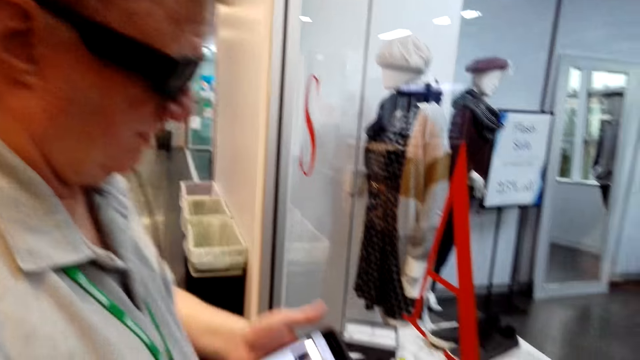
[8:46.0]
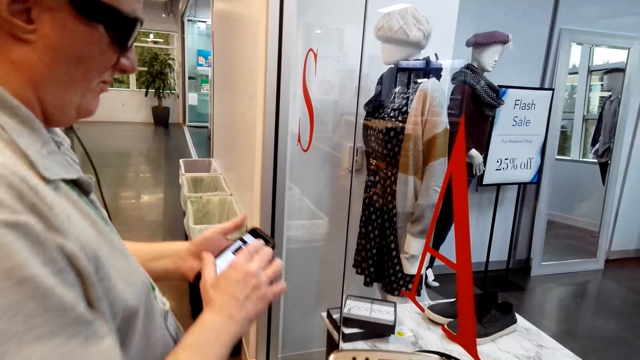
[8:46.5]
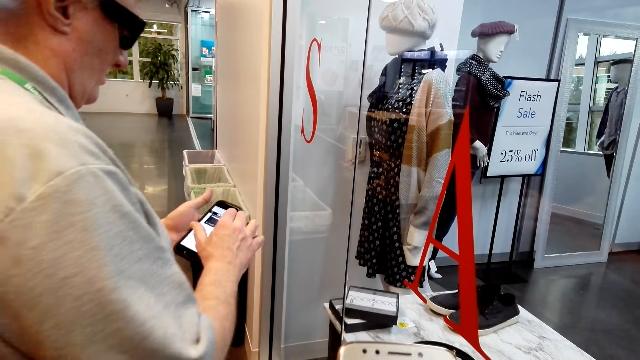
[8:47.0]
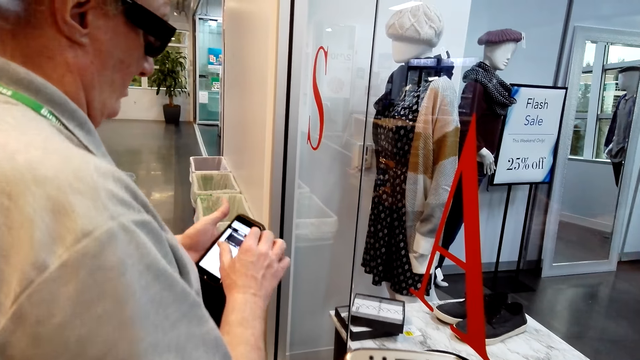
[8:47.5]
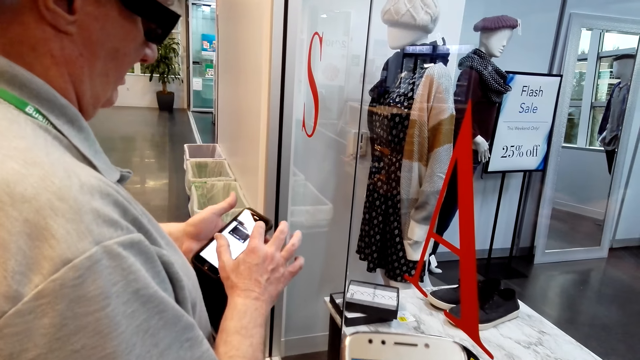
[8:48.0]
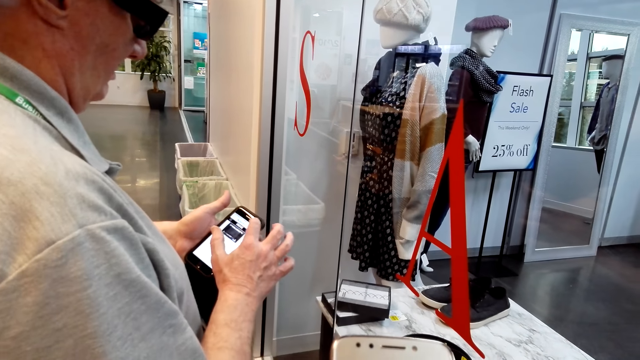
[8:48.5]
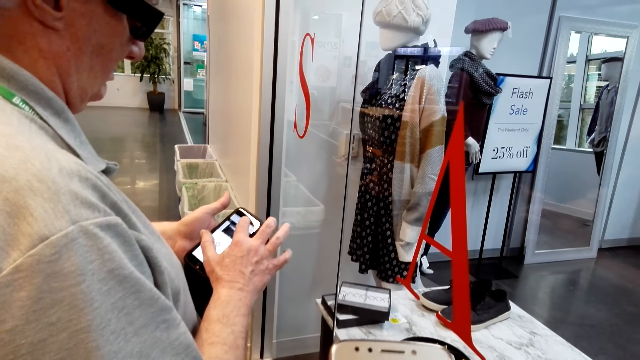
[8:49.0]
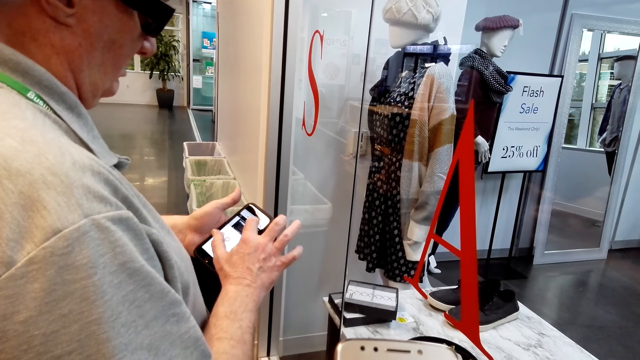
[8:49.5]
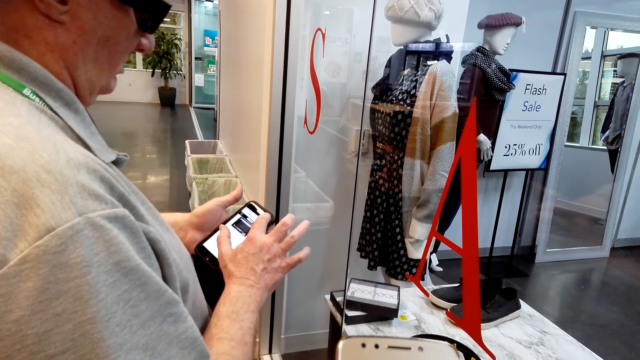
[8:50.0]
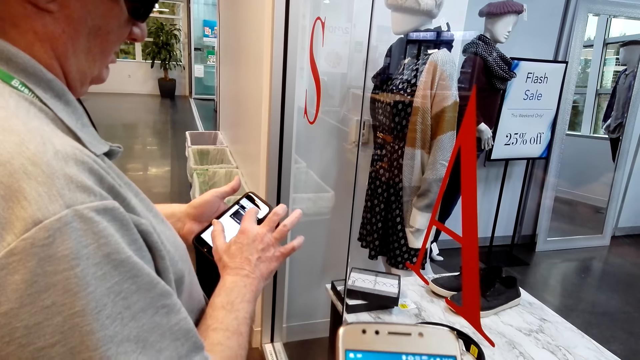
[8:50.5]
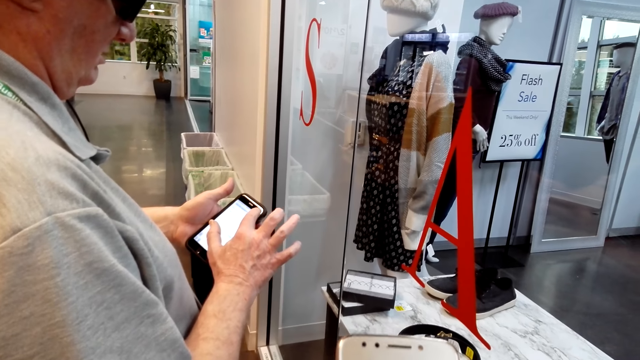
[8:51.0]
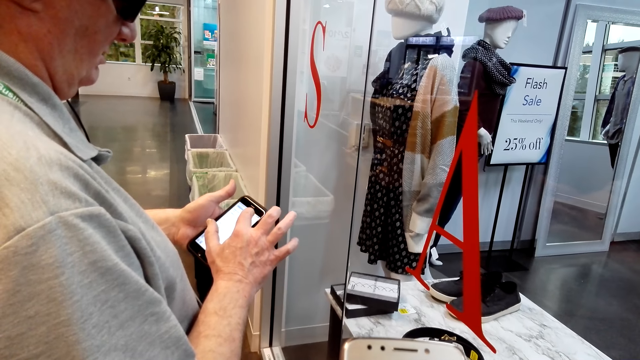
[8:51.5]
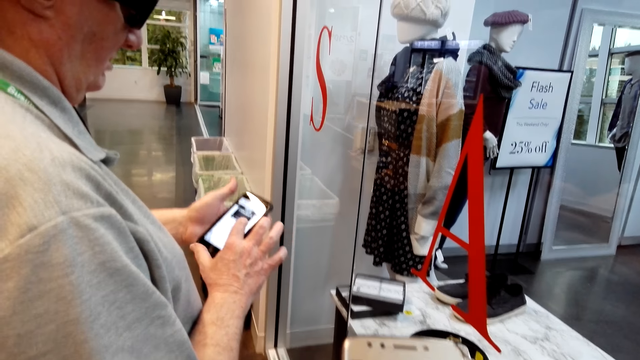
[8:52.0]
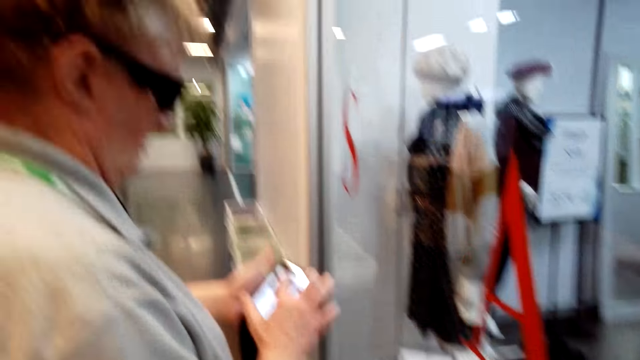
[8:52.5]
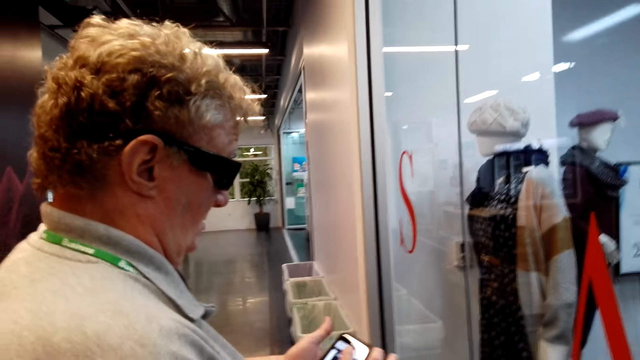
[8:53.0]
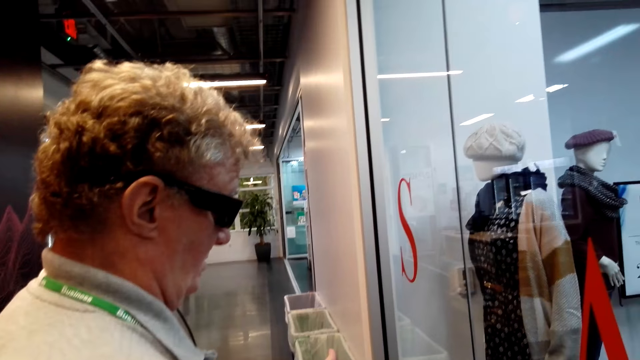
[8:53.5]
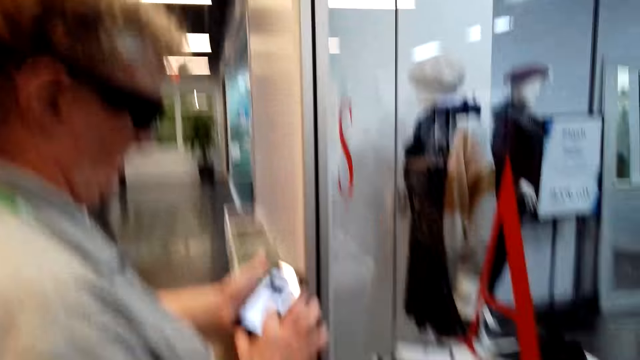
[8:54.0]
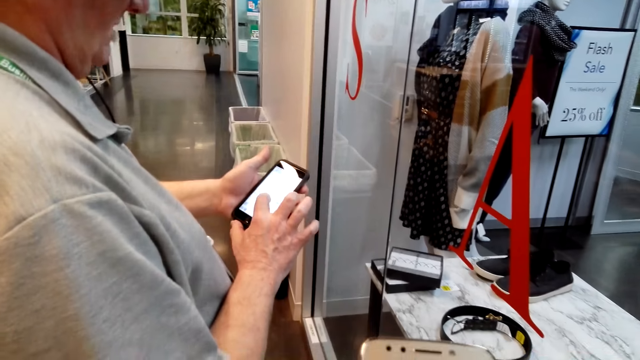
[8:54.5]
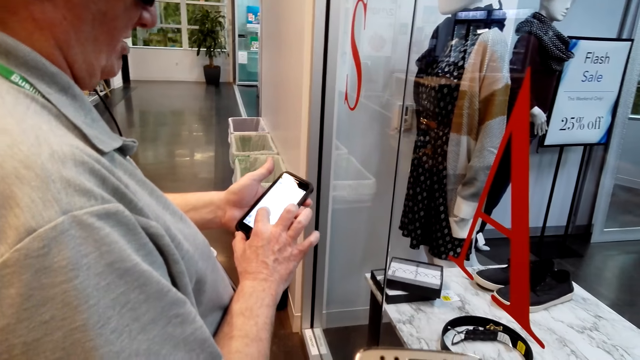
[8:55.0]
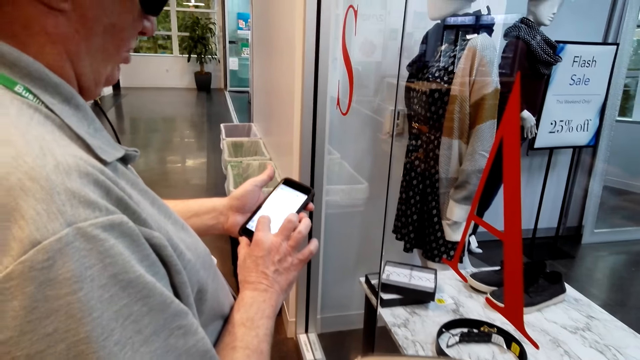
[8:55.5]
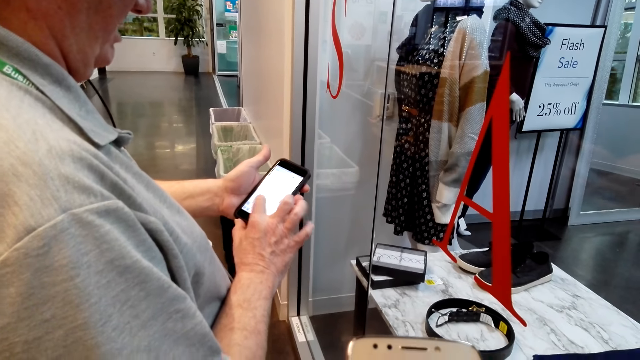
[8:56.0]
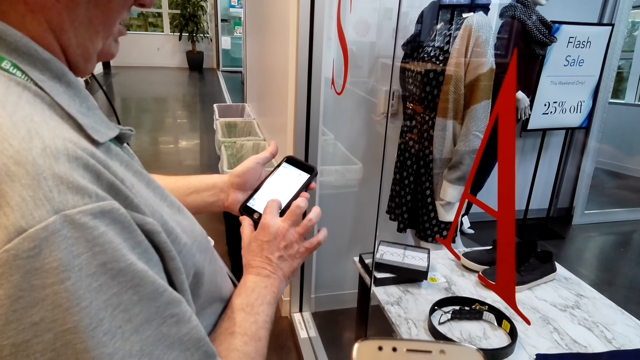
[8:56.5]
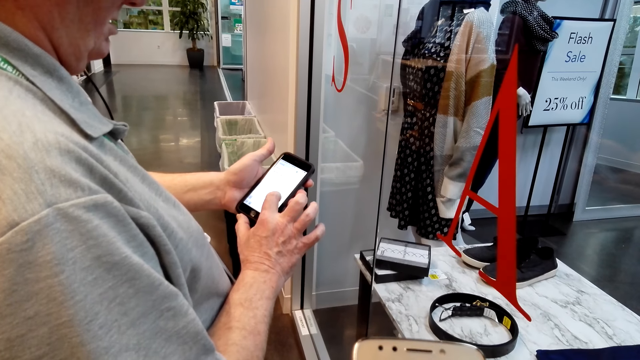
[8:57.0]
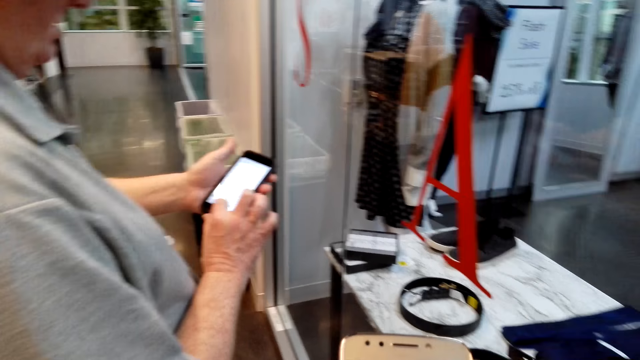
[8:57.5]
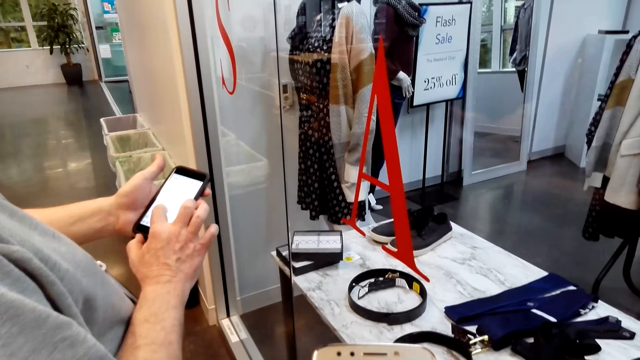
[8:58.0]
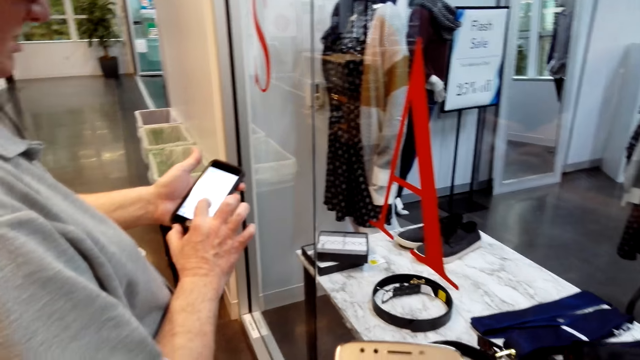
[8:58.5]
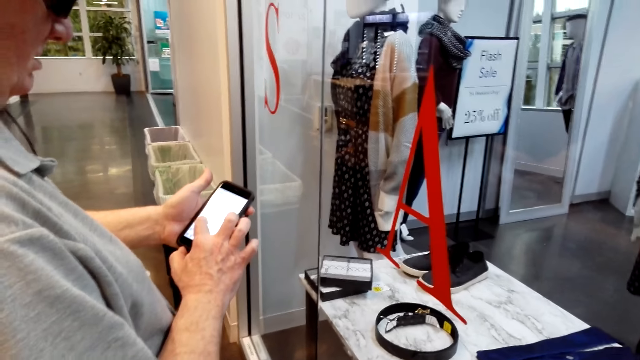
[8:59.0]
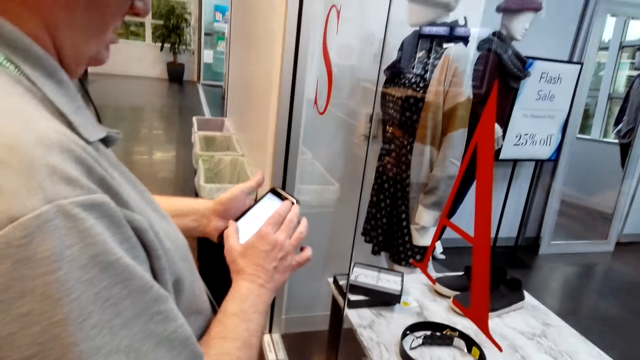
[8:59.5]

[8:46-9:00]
The camera wearer converses with a man. The man scrolls the phone.

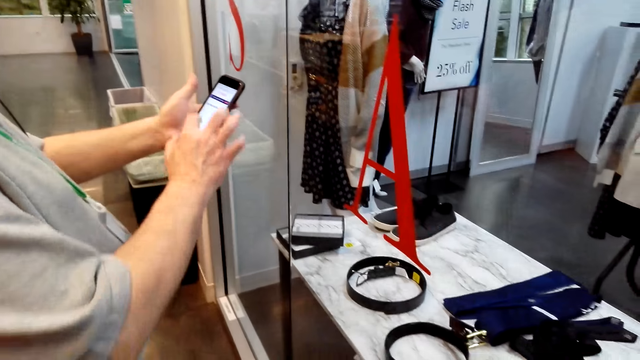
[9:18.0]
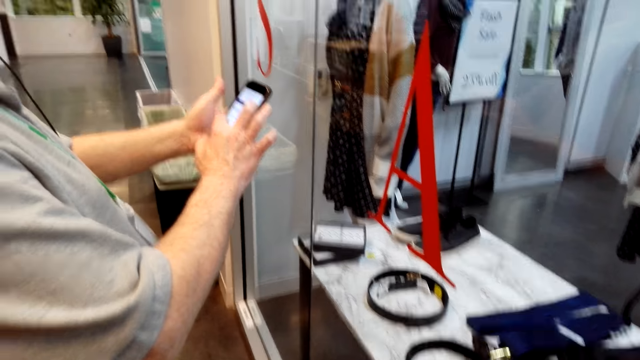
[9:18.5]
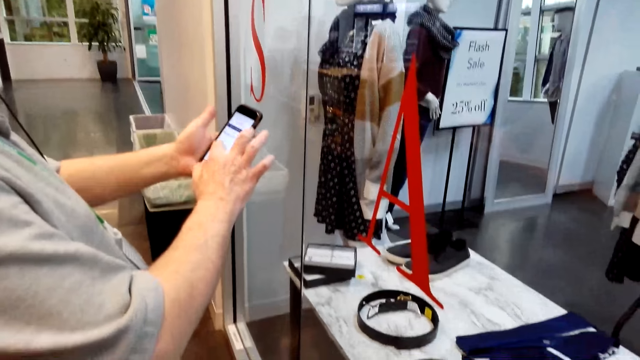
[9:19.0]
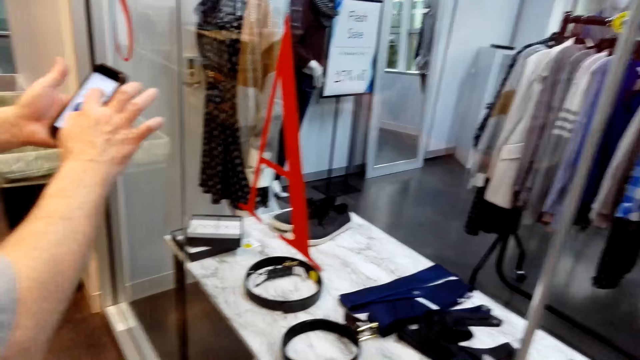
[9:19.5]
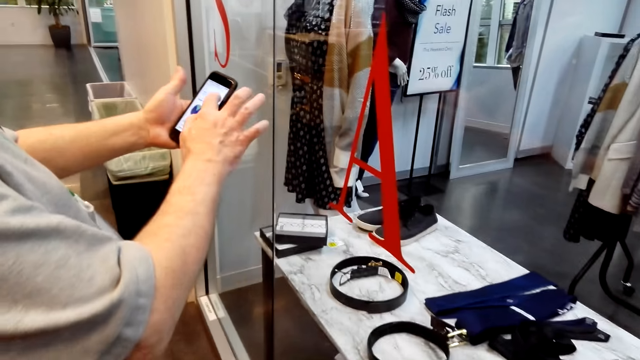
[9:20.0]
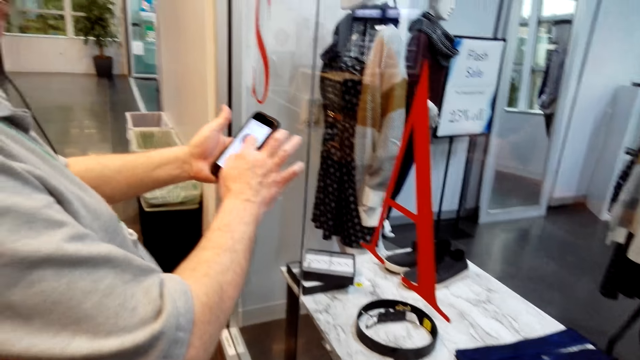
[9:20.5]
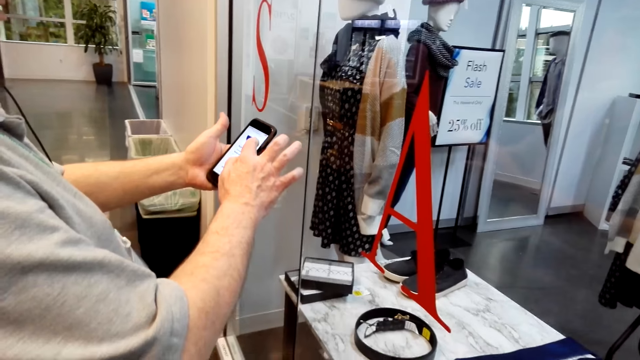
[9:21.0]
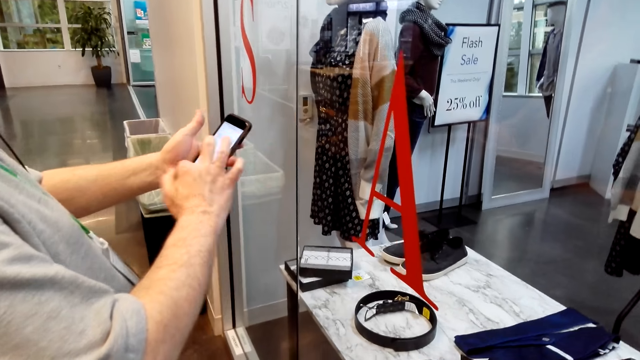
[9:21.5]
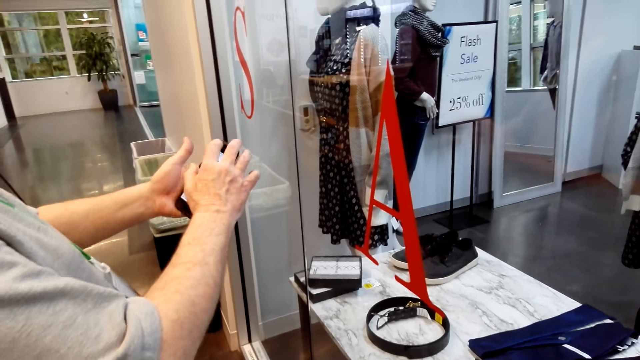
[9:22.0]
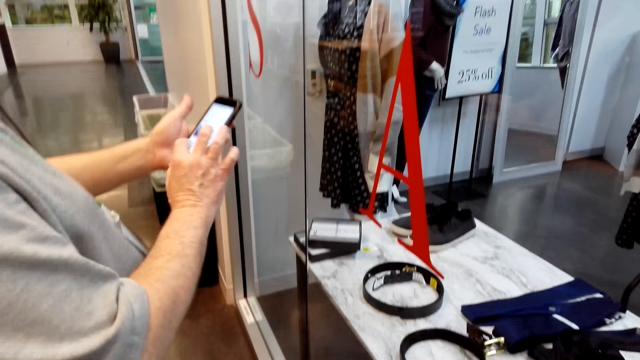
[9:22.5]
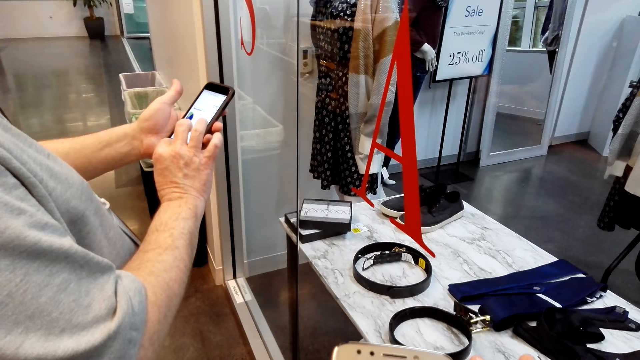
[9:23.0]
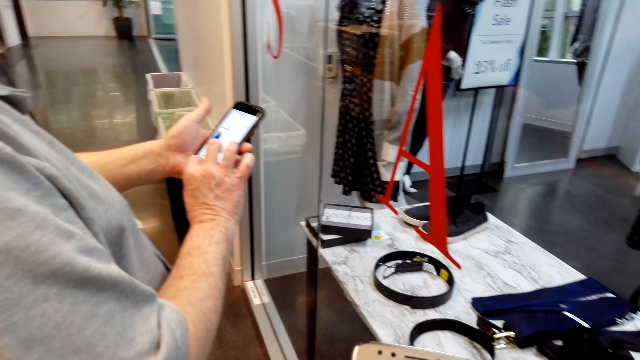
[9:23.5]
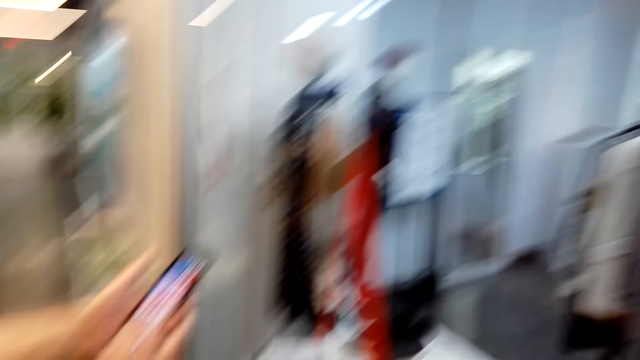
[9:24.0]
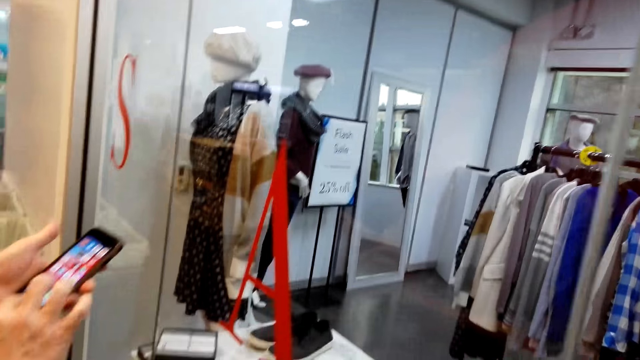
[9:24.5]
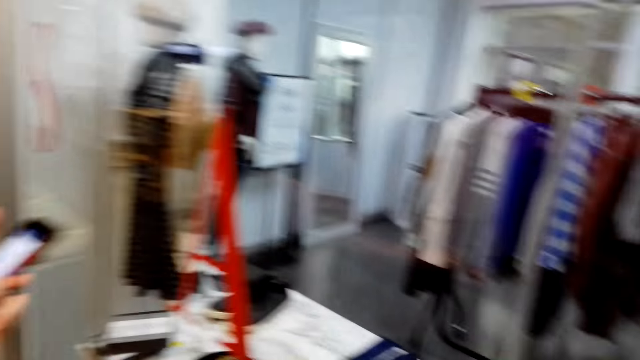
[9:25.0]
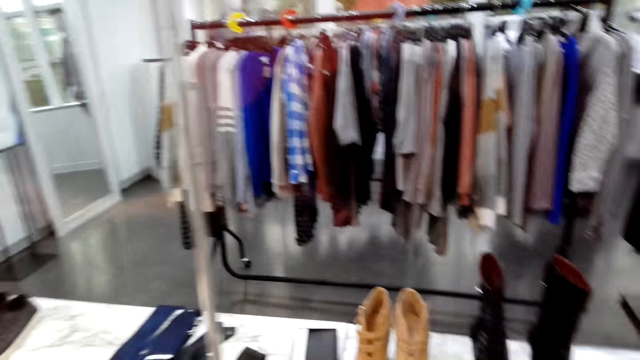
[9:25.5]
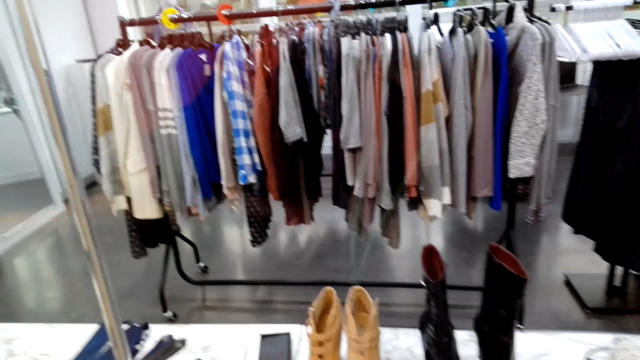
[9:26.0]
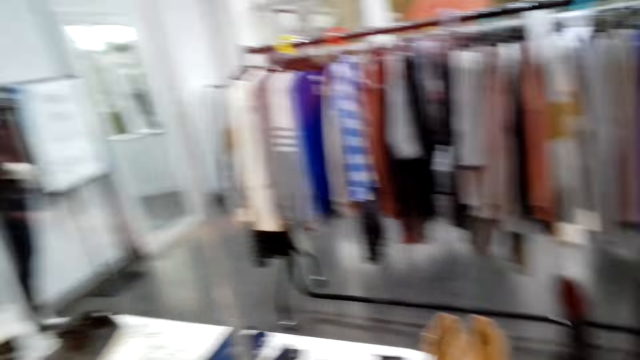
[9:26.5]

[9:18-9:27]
The camera wearer converses with a man. The man scrolls the phone.
